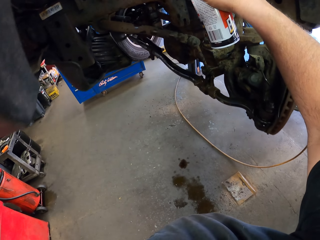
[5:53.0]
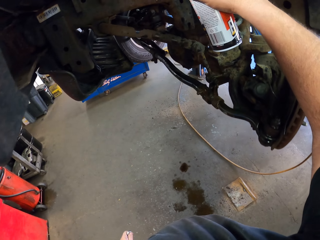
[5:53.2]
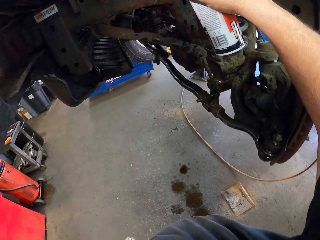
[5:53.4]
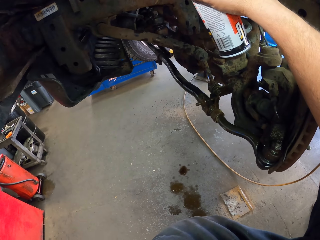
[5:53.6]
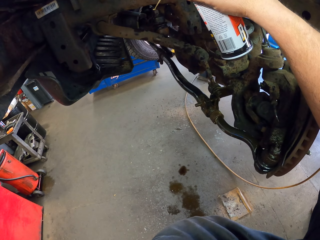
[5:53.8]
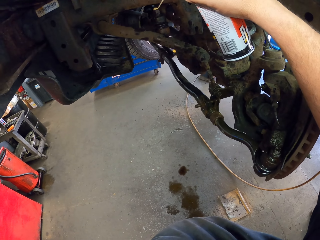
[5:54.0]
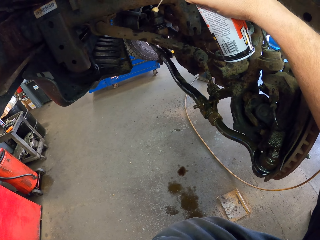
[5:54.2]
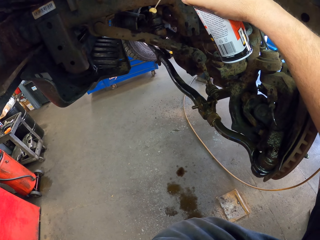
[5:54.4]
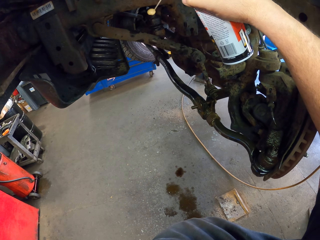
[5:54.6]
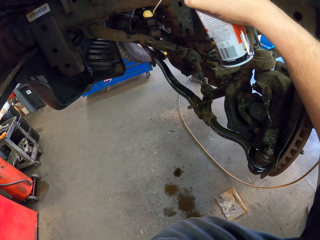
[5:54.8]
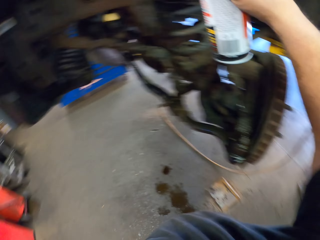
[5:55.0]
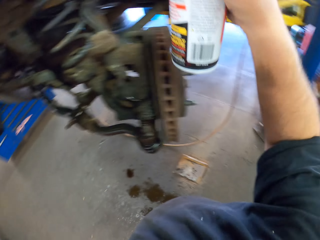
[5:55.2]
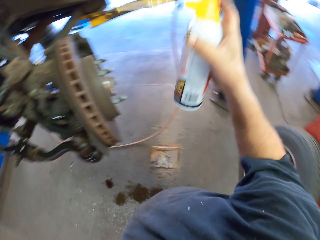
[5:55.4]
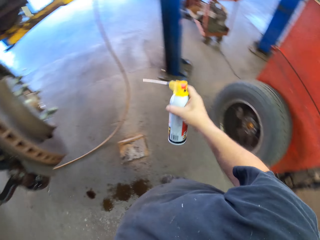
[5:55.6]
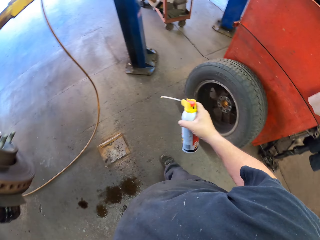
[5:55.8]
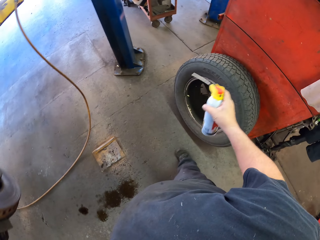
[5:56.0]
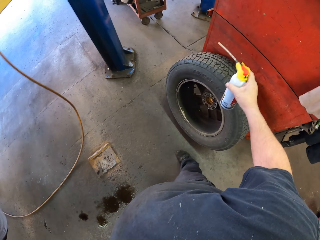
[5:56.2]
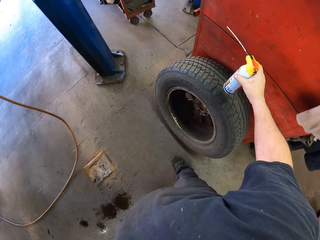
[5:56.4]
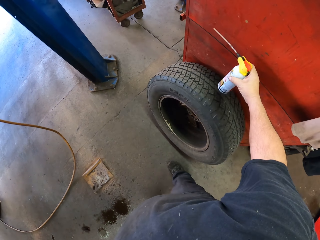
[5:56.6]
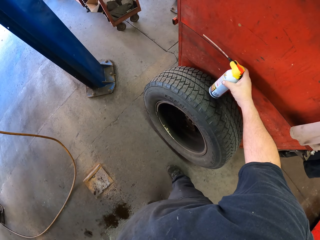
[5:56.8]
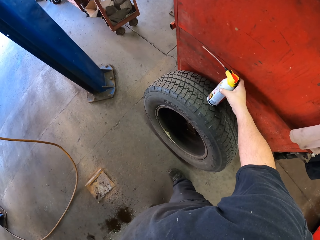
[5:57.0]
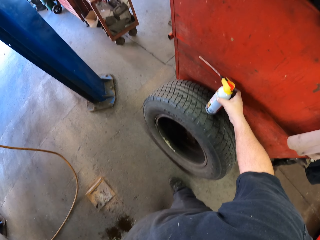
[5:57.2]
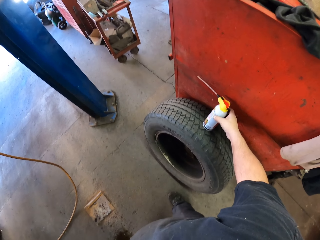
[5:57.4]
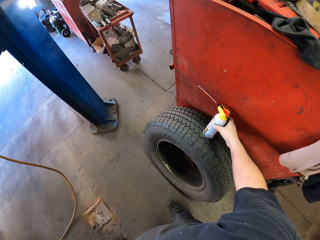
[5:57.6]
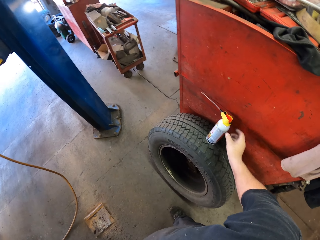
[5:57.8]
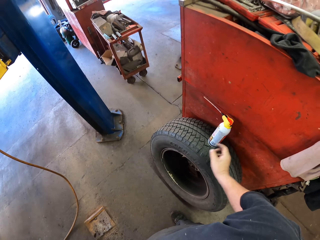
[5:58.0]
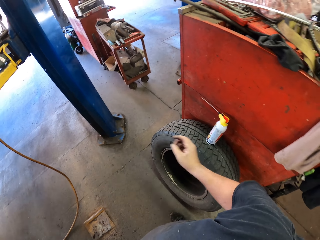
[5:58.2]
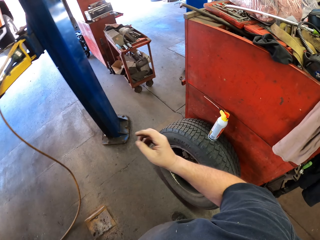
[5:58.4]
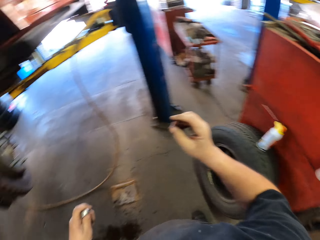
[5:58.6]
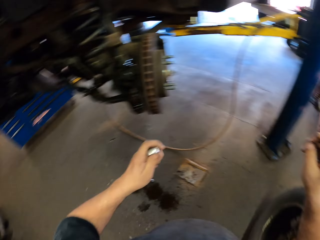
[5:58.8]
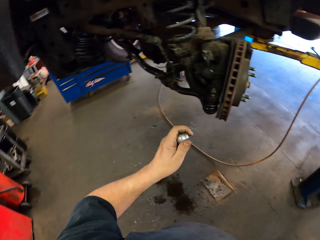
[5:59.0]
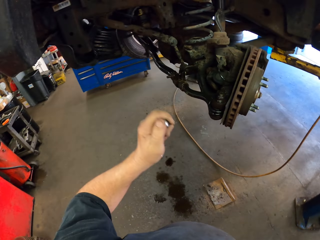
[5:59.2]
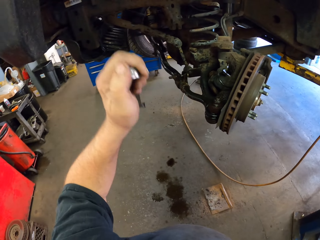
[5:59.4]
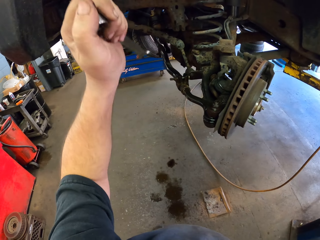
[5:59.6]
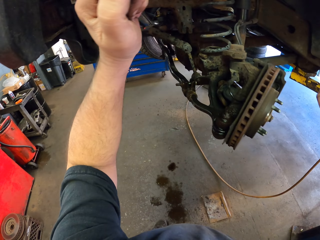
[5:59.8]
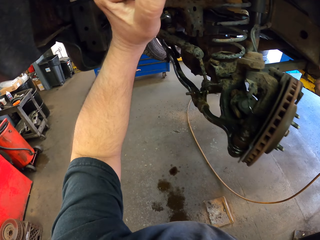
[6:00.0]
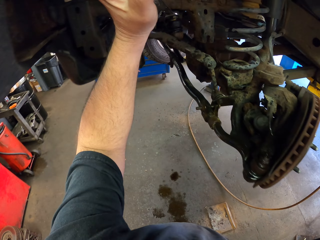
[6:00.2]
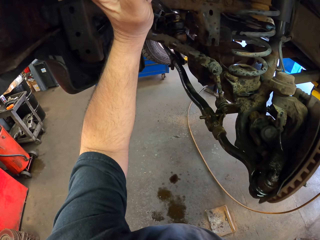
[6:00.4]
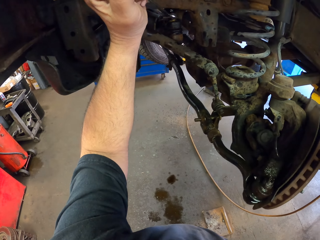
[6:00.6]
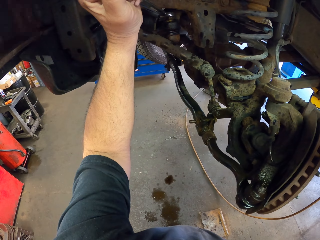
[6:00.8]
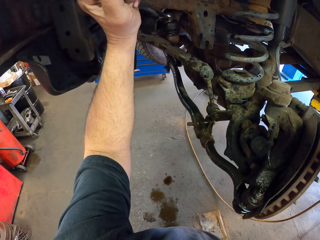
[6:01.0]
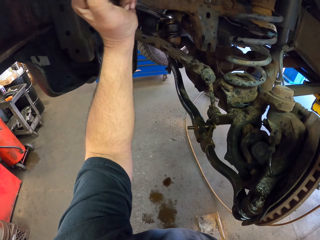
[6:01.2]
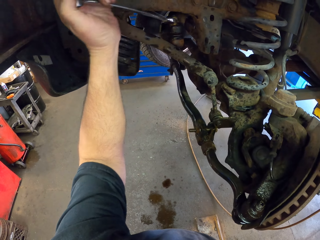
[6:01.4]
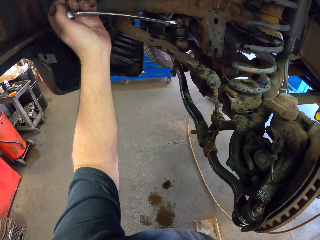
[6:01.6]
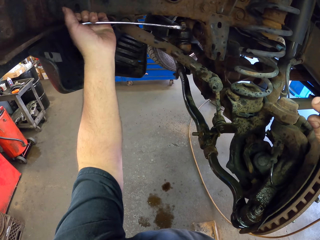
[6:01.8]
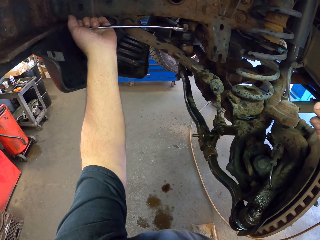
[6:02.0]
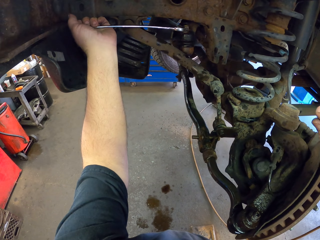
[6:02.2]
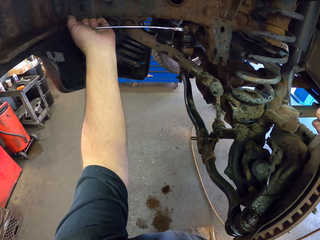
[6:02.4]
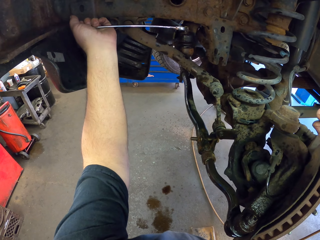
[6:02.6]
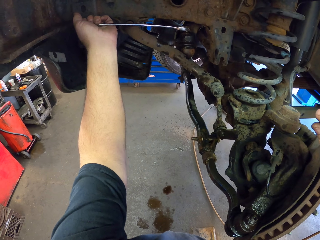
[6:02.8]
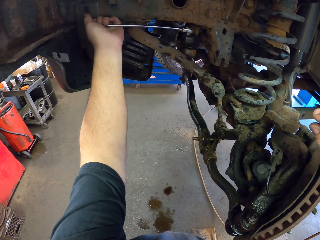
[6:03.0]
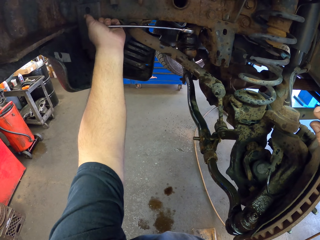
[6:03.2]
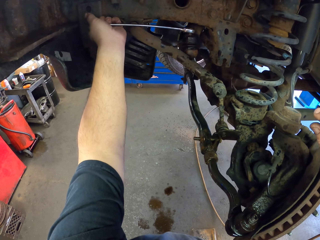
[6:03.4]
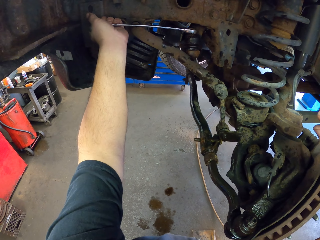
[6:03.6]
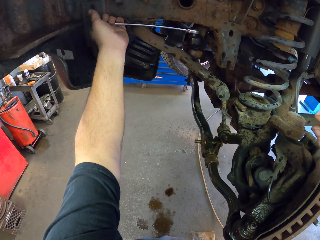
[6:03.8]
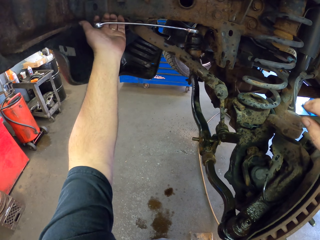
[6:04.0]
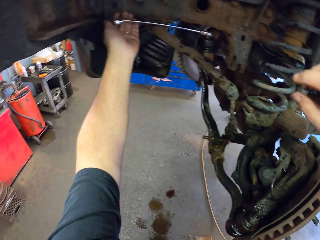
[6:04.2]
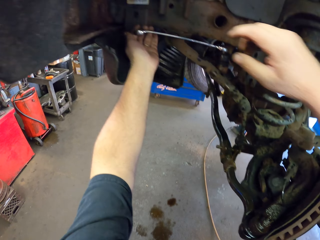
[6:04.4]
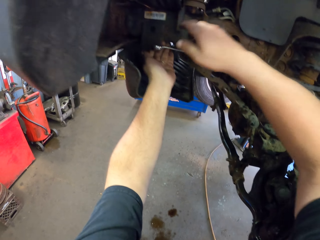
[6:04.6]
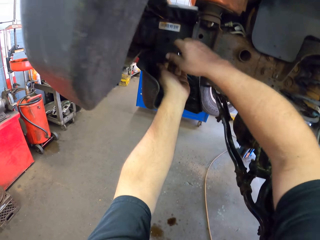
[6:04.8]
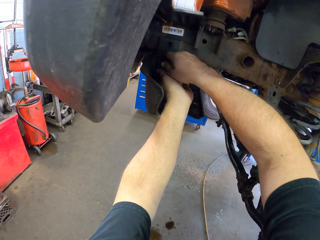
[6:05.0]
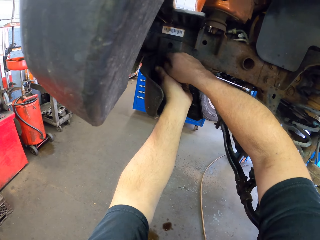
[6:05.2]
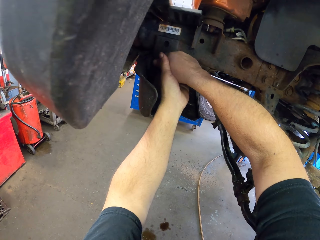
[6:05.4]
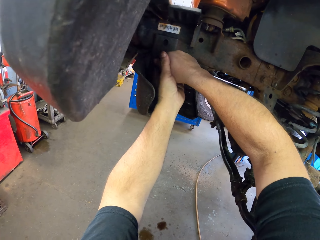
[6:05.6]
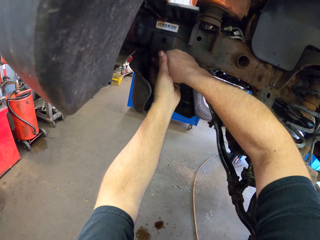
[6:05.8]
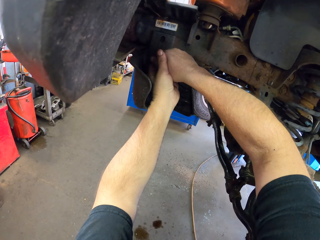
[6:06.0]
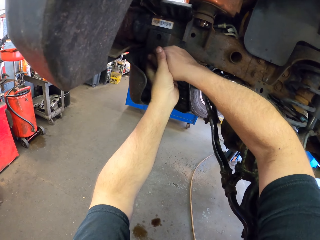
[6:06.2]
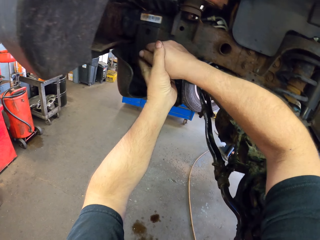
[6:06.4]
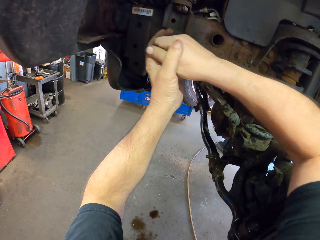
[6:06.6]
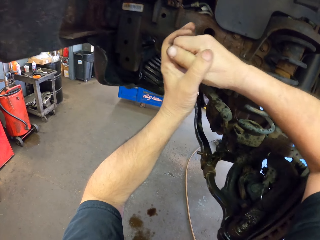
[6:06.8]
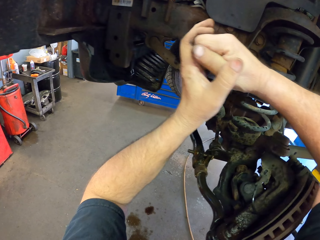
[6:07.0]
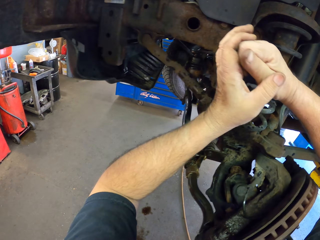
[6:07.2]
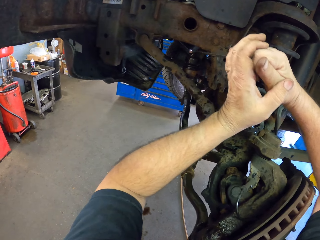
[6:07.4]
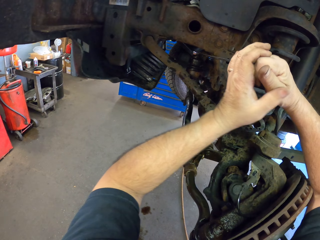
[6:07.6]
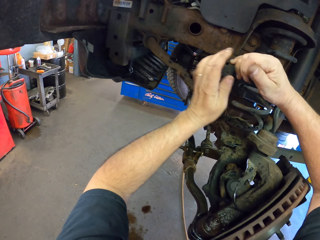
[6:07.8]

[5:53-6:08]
The camera wearer sprays something. They turn around. They put rust spray on the wheel. They move to the car lift. They turn around. They put a spanner on a nut. They unfasten something with the spanner. They adjust the nut.

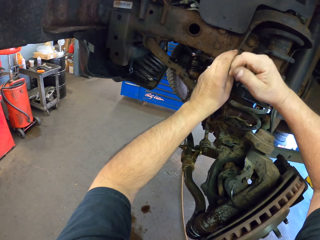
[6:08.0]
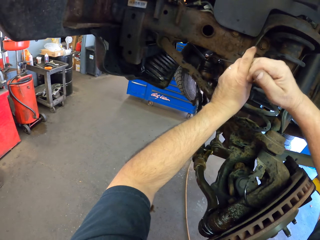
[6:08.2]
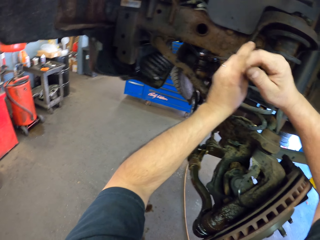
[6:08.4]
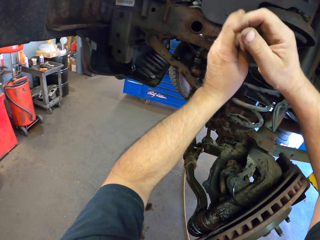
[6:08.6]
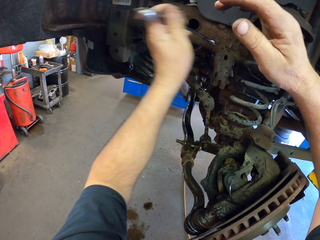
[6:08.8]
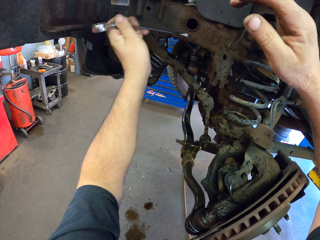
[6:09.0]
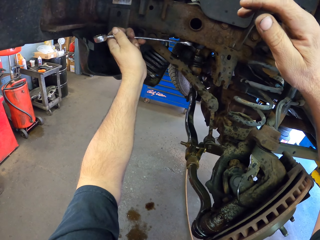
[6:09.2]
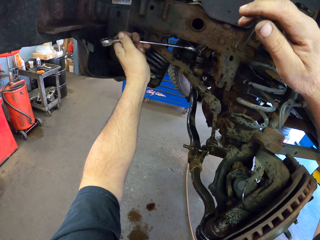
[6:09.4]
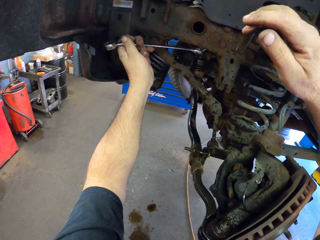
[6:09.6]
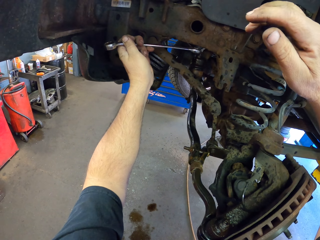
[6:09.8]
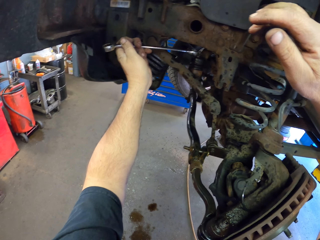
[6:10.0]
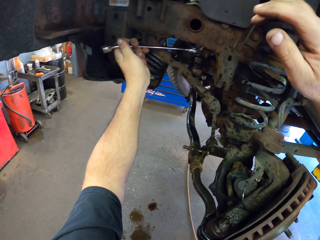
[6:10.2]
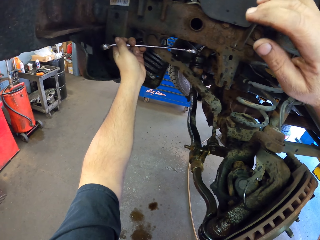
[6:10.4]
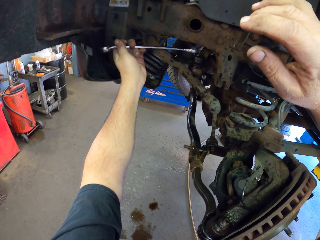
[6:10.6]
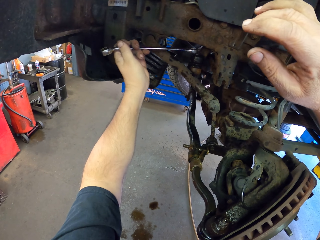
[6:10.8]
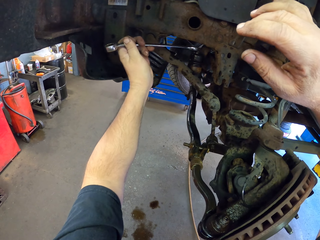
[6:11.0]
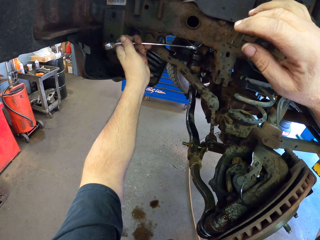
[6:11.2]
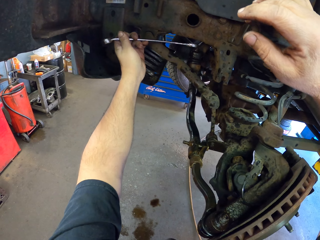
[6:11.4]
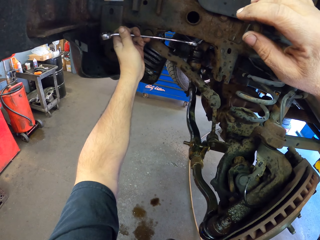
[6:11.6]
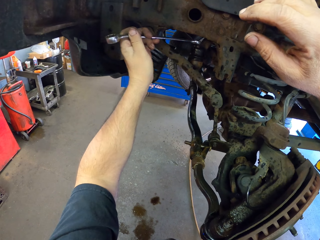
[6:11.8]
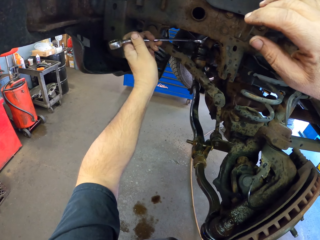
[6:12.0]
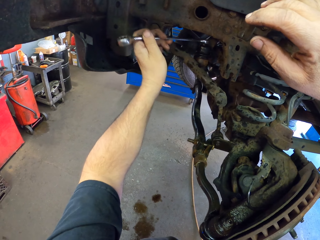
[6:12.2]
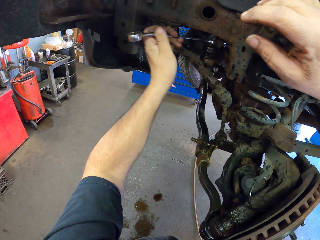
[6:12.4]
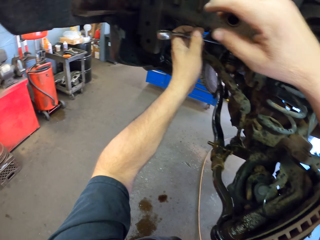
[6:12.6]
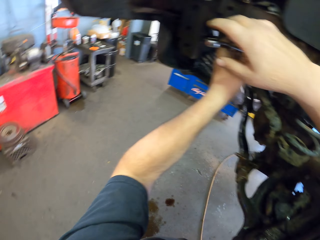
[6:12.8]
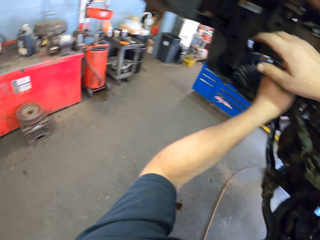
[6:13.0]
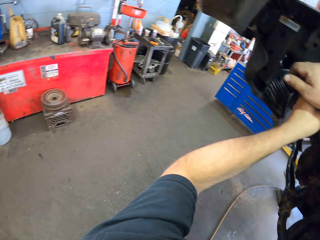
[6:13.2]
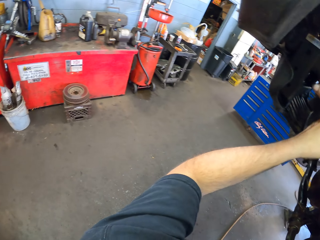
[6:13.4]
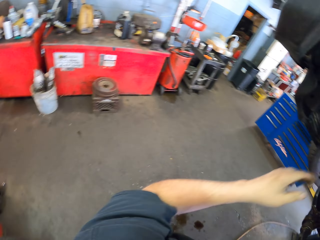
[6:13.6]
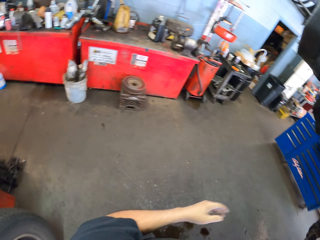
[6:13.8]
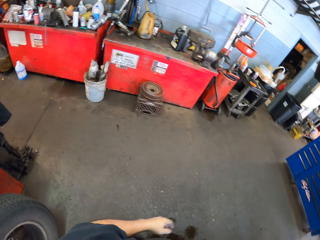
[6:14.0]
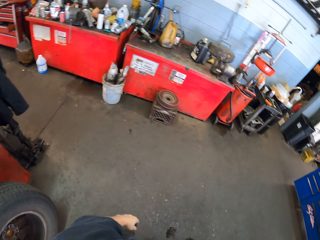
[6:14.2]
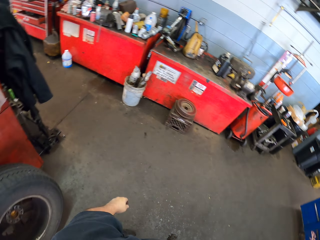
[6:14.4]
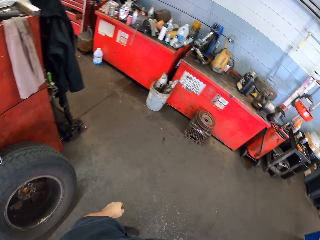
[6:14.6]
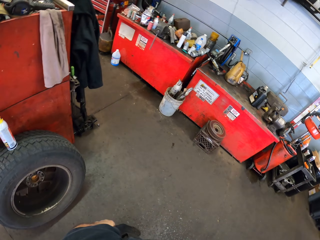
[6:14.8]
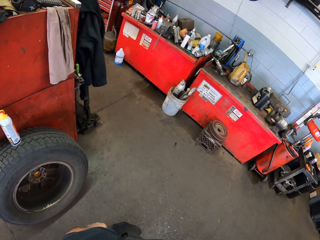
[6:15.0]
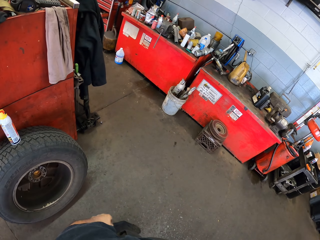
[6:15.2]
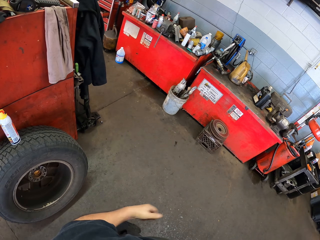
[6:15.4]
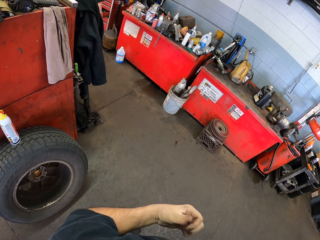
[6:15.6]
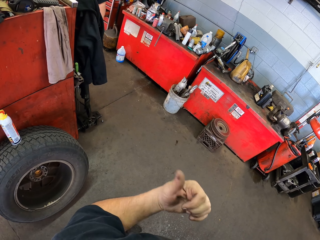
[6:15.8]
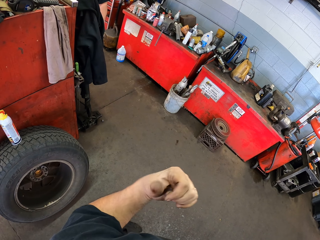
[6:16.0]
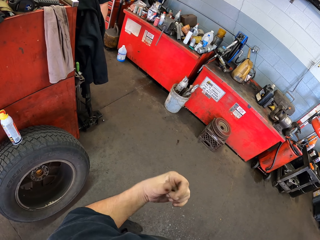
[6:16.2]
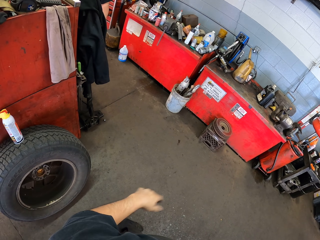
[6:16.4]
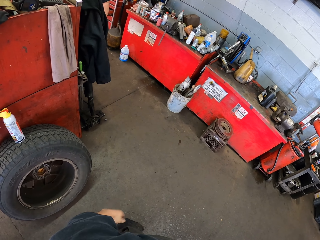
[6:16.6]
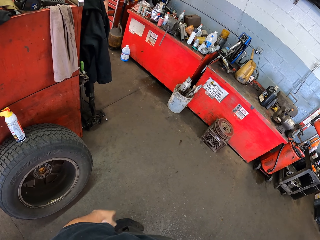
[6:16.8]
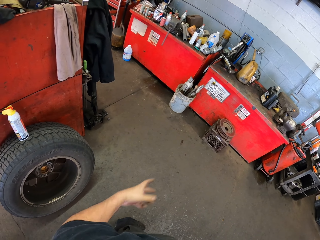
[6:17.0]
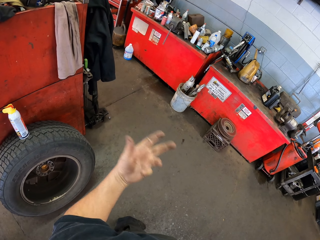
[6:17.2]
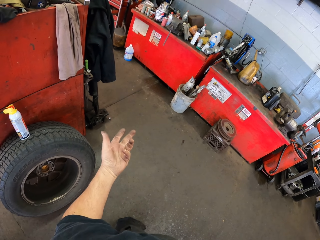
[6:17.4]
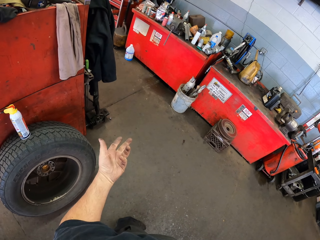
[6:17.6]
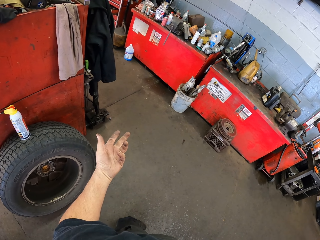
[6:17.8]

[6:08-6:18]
The camera wearer unfastens something with a spanner. They turn around. They look around the garage. They converse with a person.
